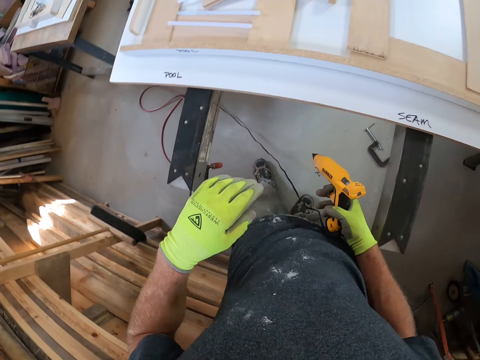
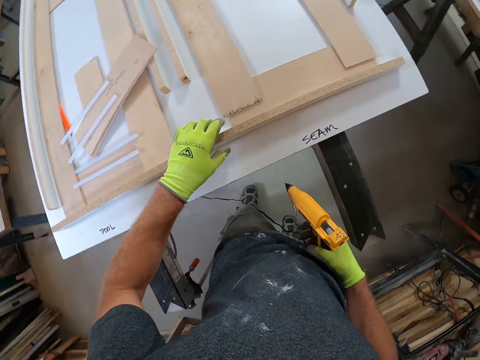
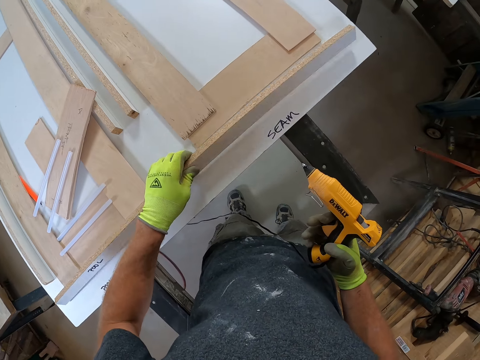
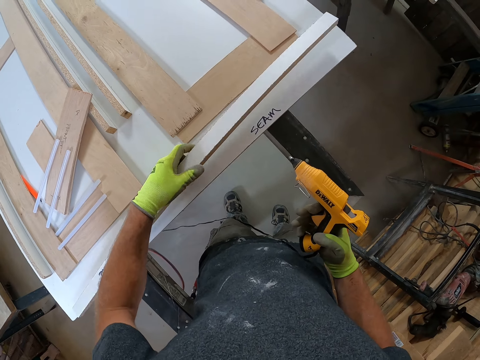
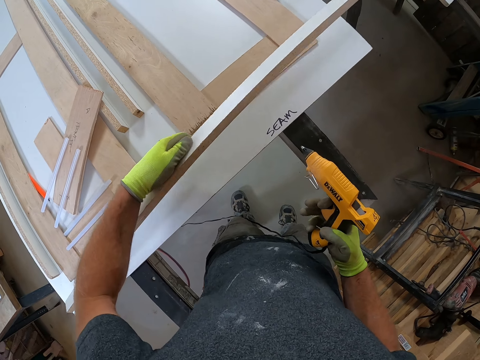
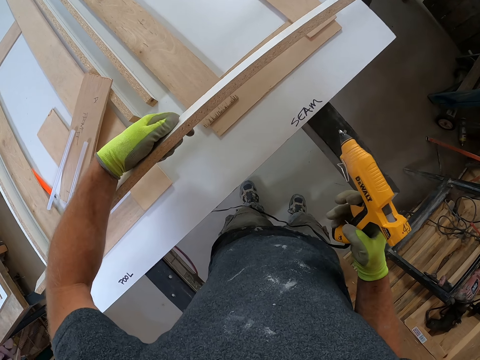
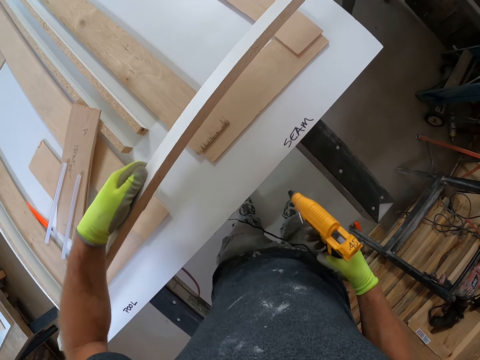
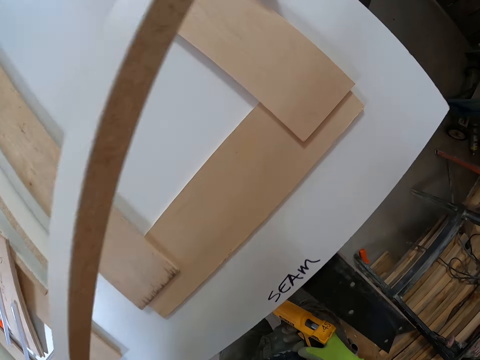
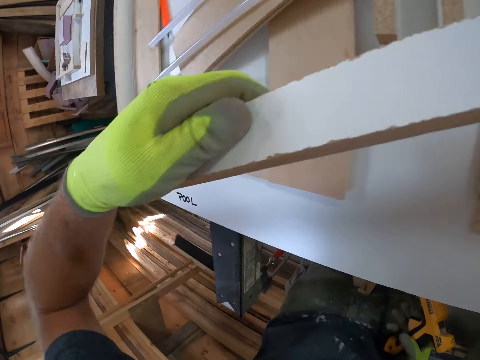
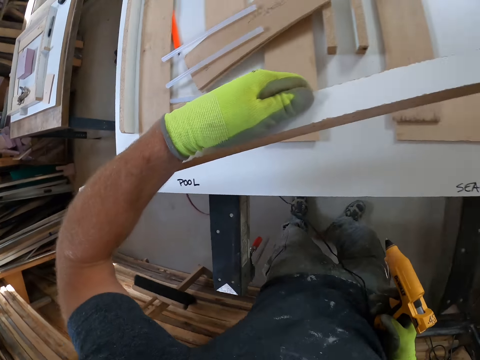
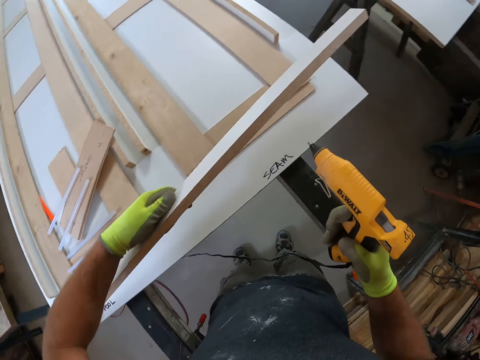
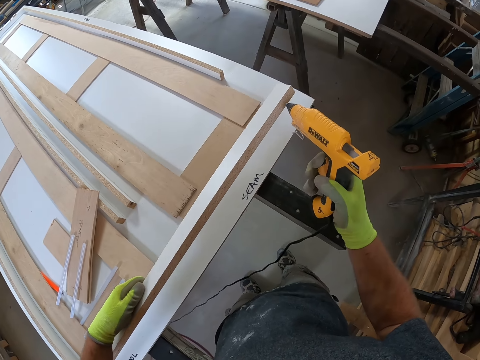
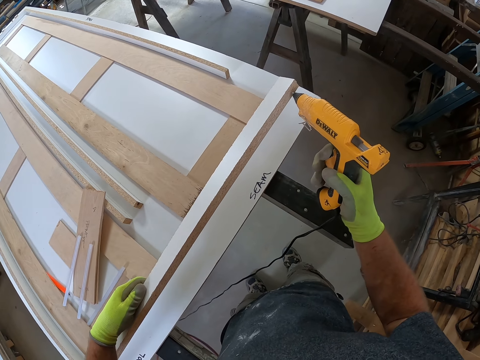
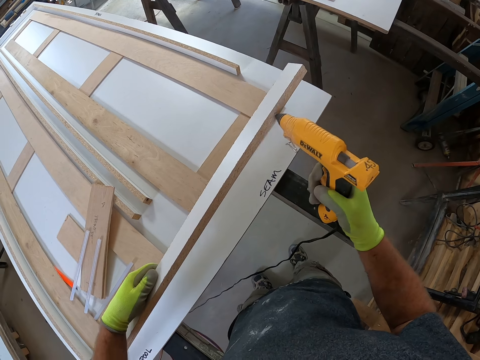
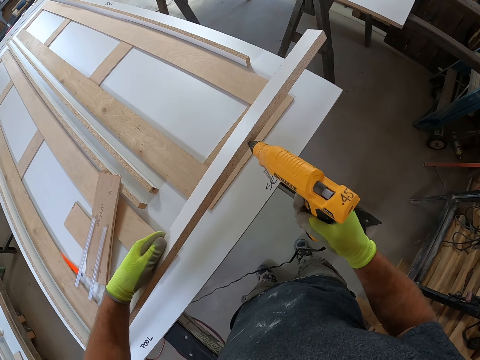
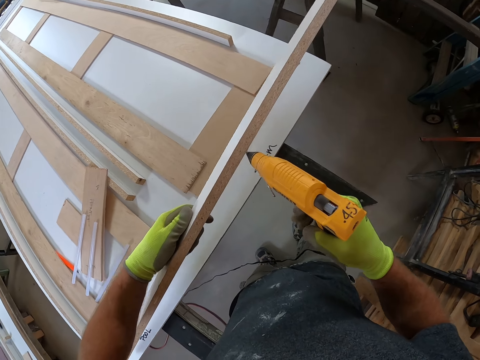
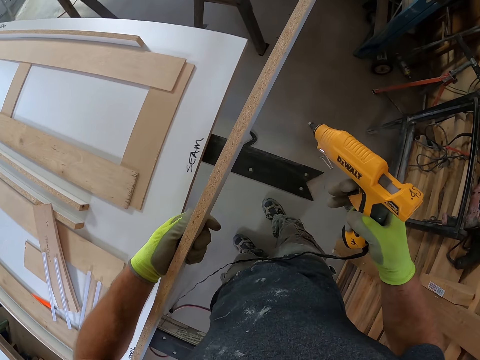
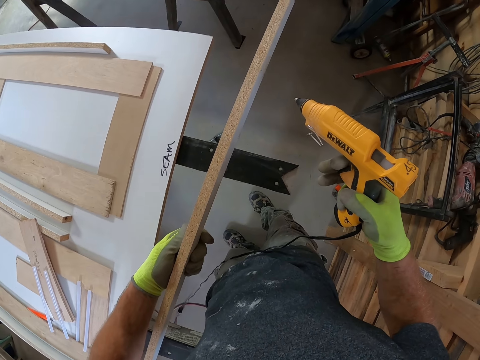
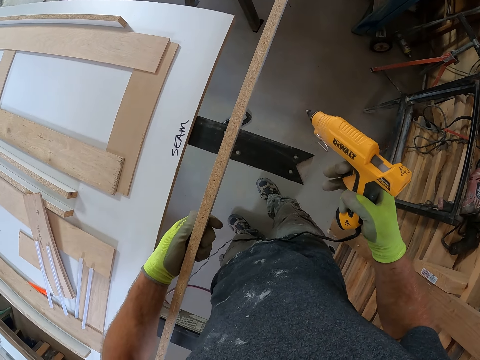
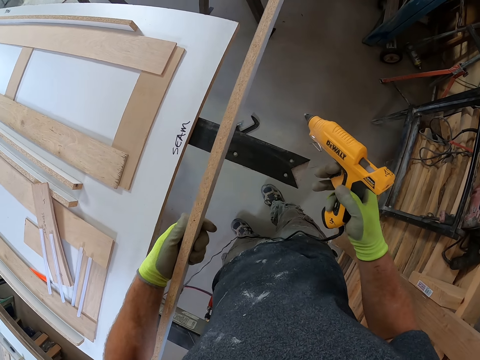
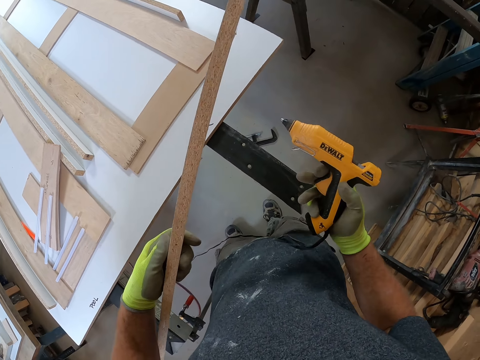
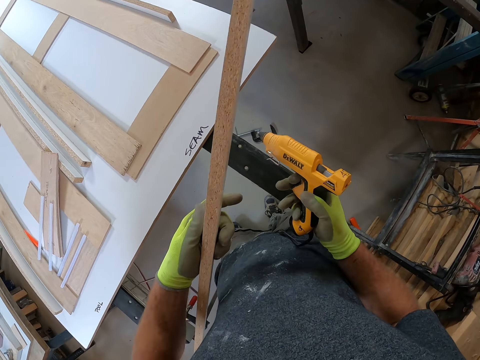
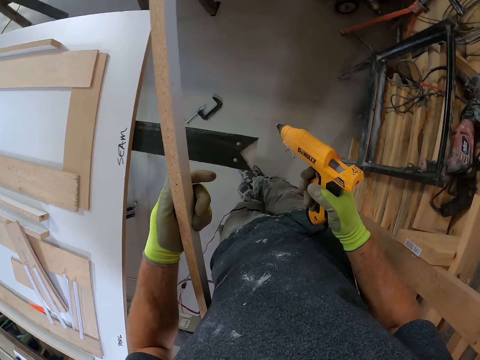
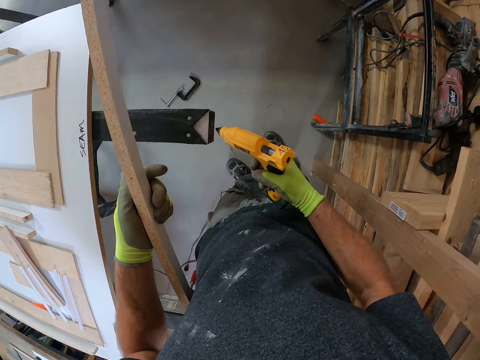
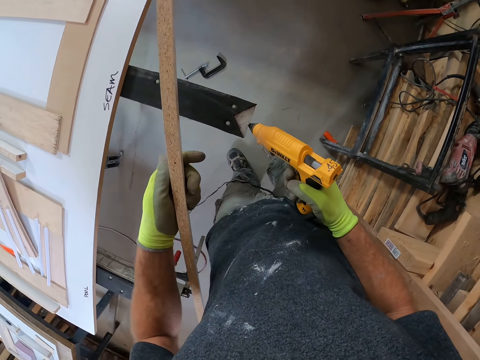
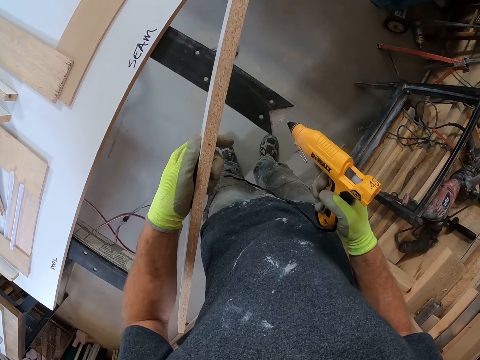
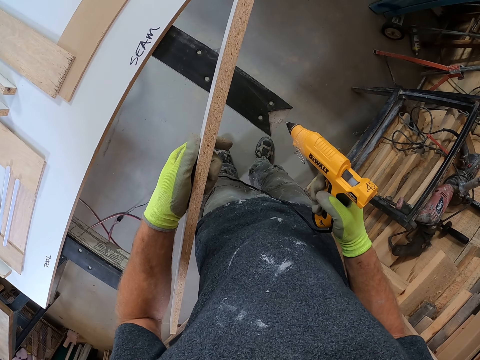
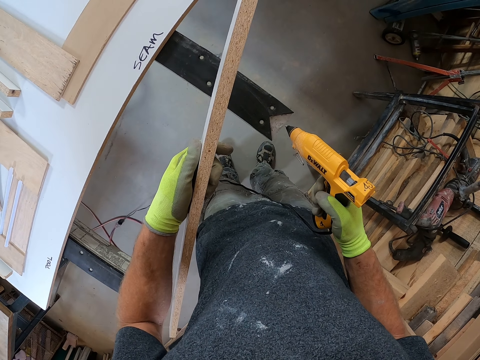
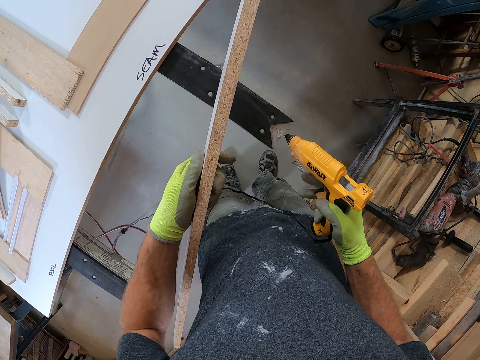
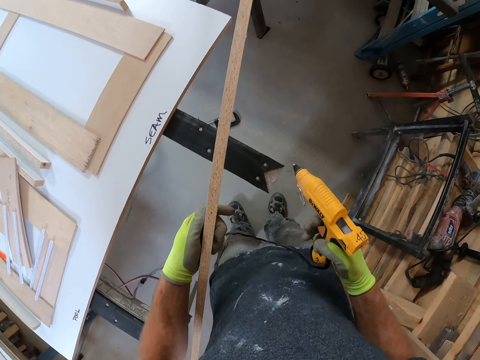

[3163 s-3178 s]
The camera wearer picks up wood. He turns the wooden plank on the workbench with his left hand. He applies glue on the wood using the glue gun. He holds the wood with his left hand and the glue. He applies glue to the metal or bench frame under the workbench.

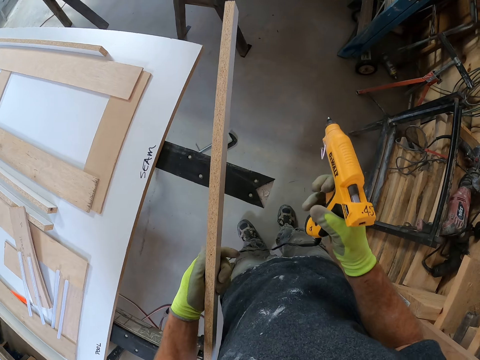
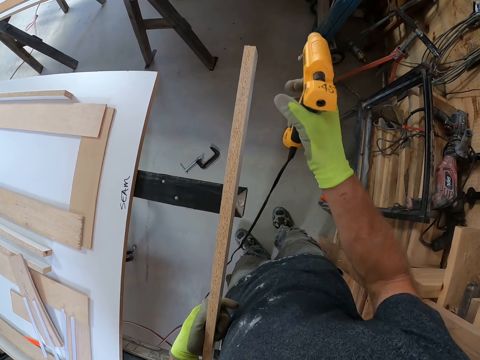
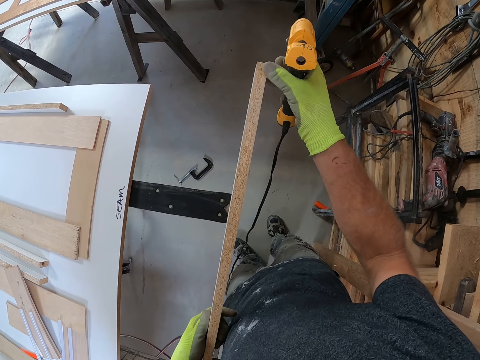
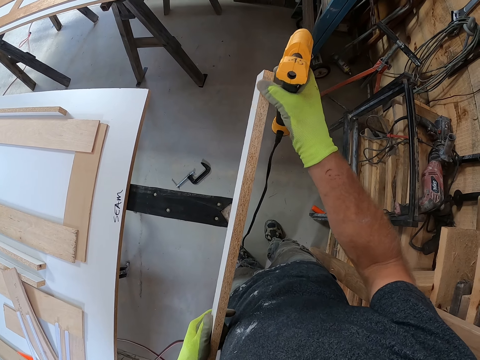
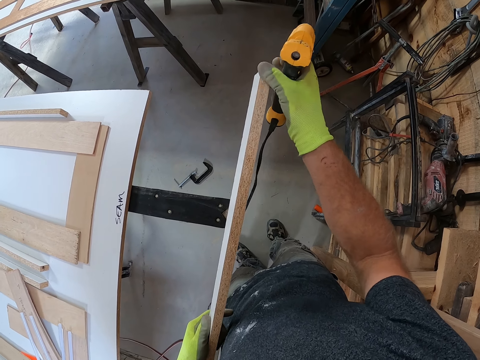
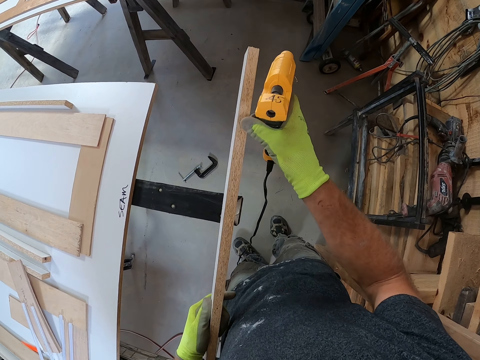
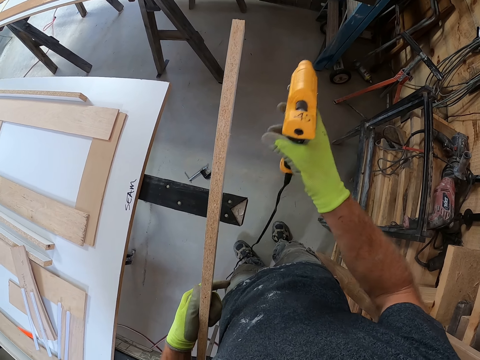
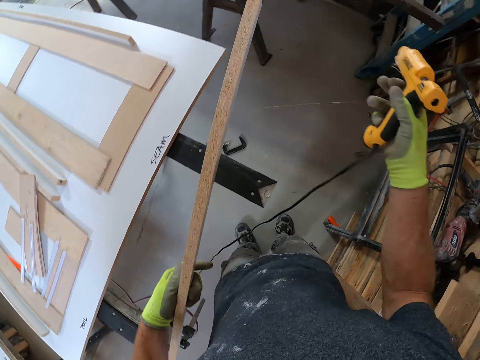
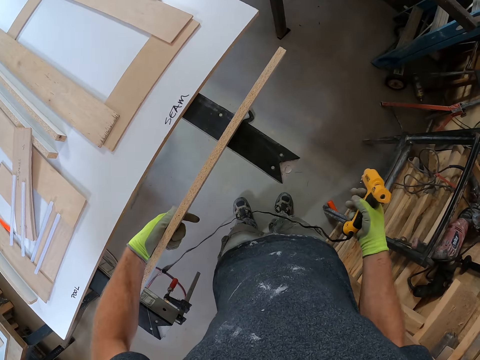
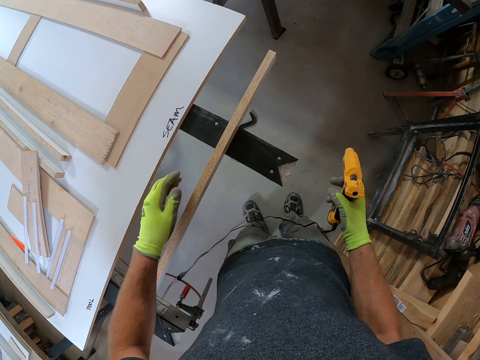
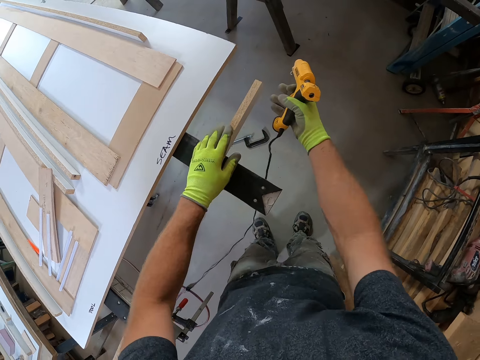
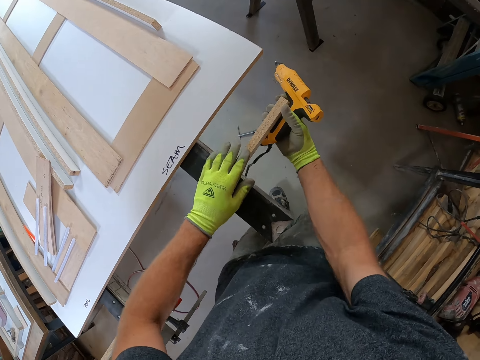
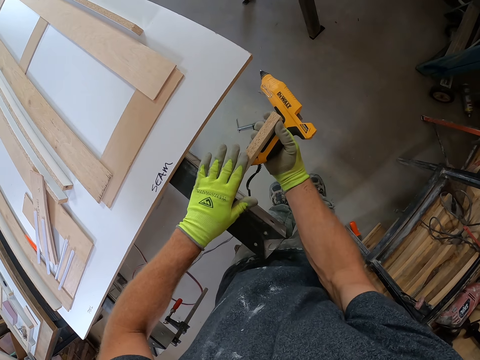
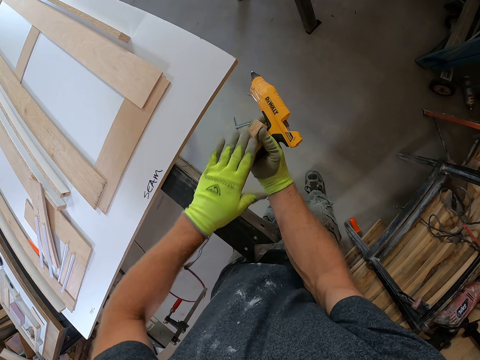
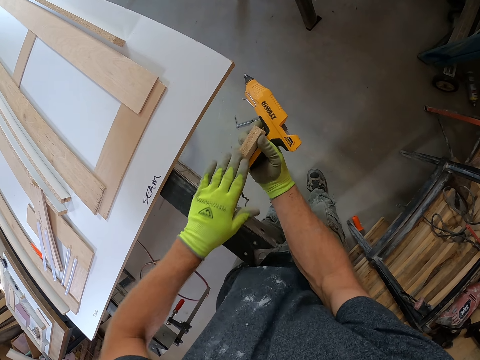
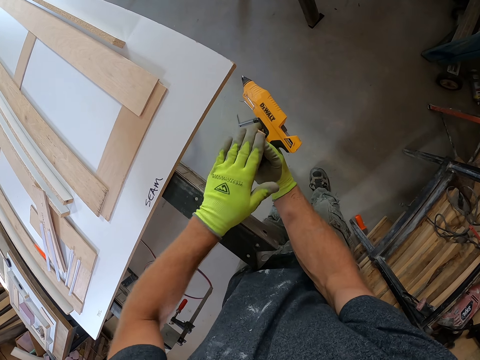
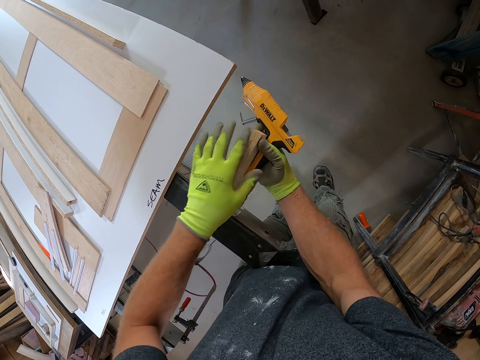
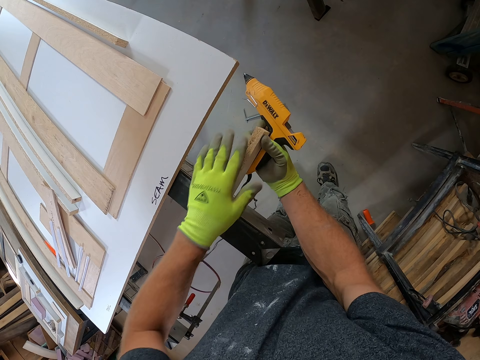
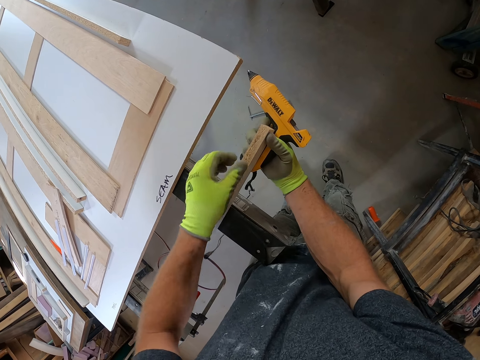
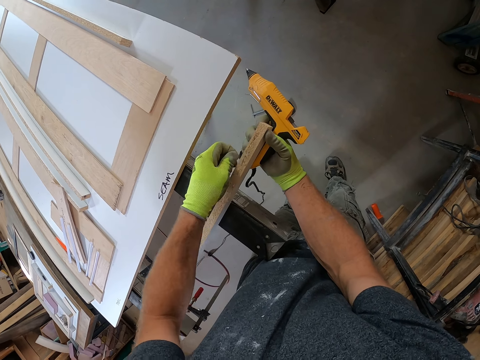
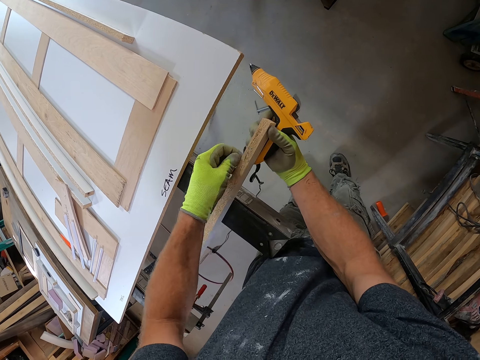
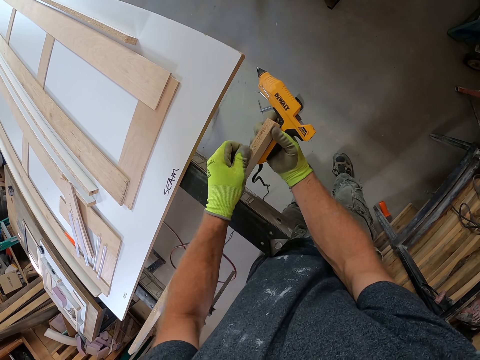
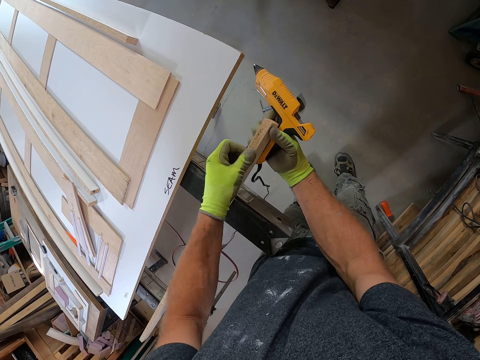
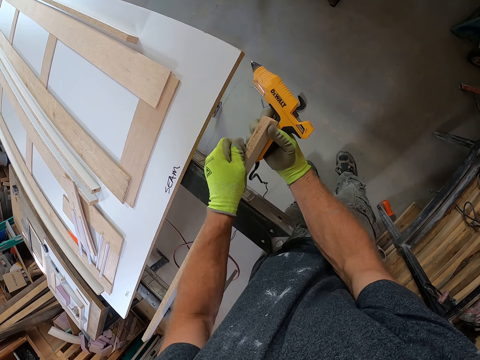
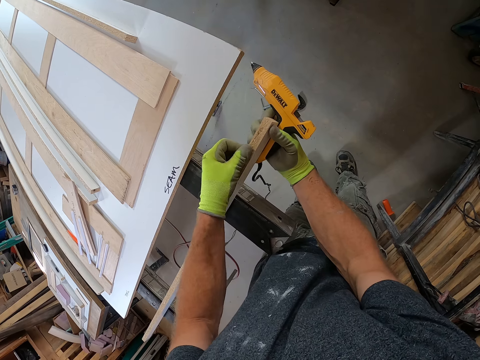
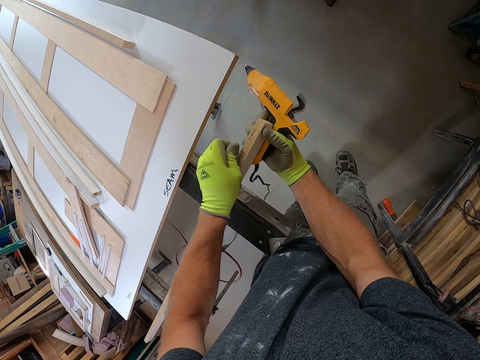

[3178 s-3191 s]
The camera wearer rubs glue on the wood with his finger. He touches the wooden plank in his left hand with his right hand. He places the wood on the bench frame. He places his left hand on the wood. He holds the wooden plank with his right hand. He rubs the glue on the wood with his left hand.
